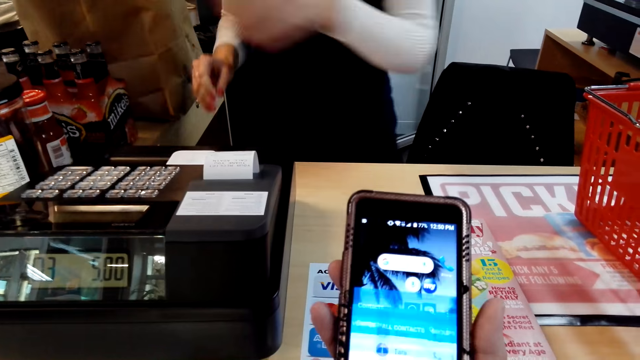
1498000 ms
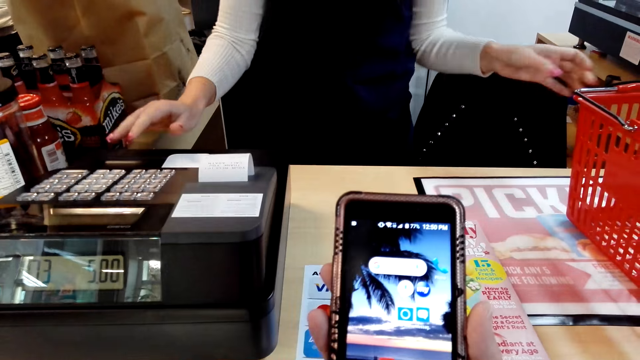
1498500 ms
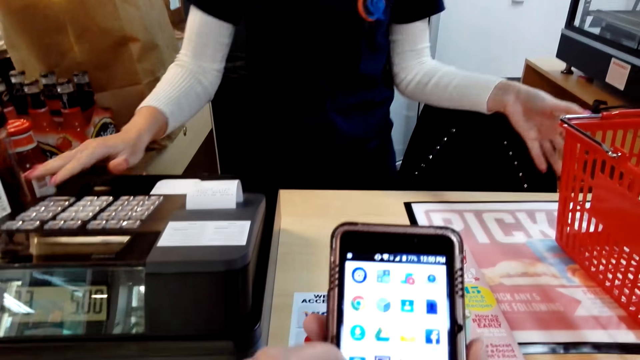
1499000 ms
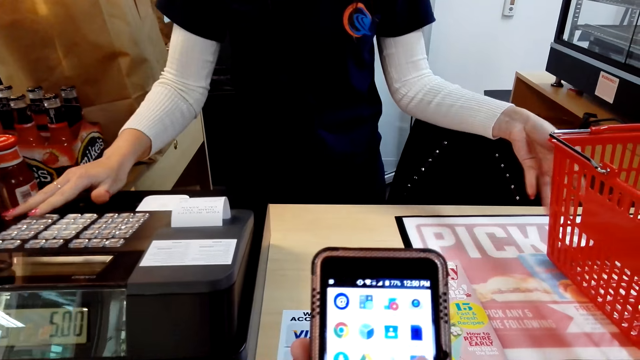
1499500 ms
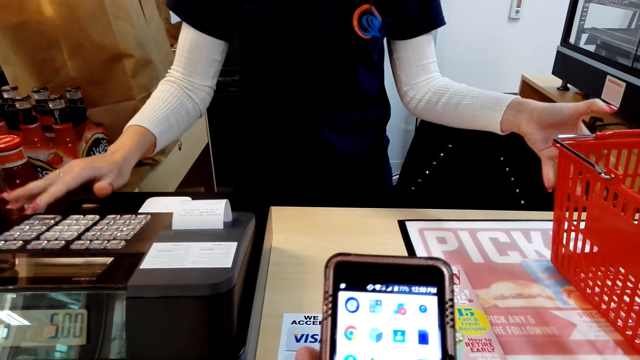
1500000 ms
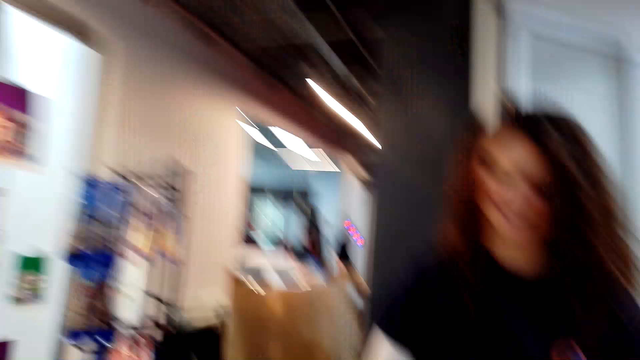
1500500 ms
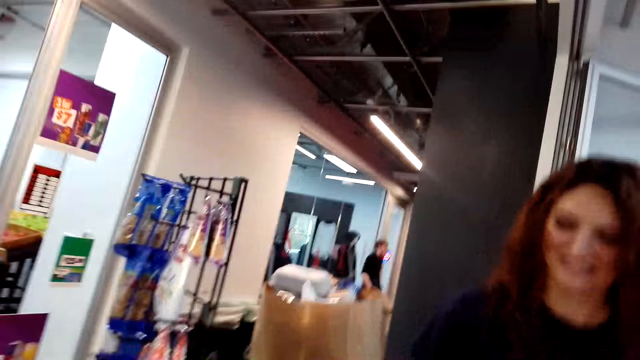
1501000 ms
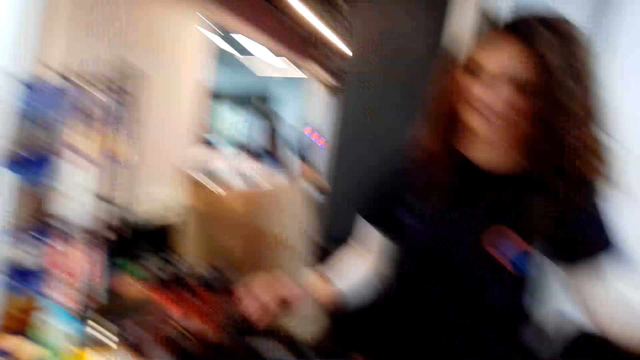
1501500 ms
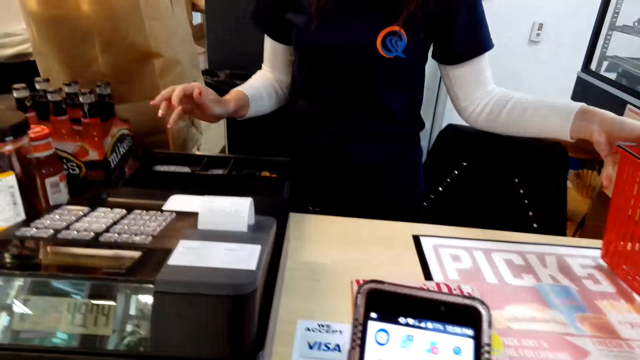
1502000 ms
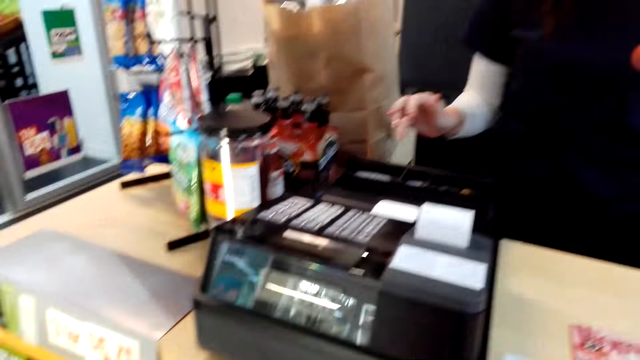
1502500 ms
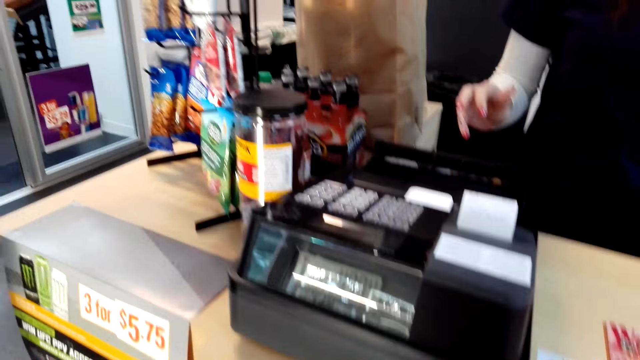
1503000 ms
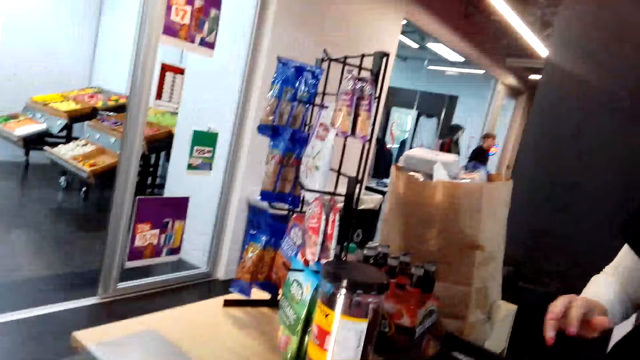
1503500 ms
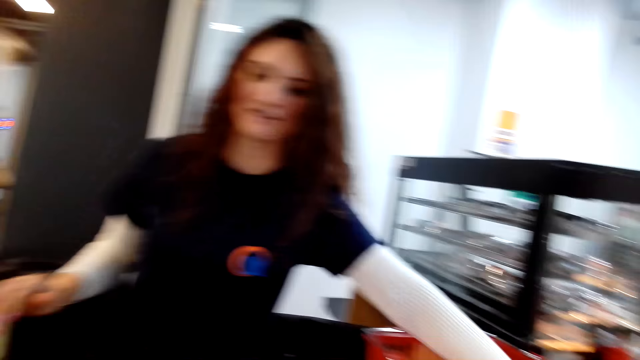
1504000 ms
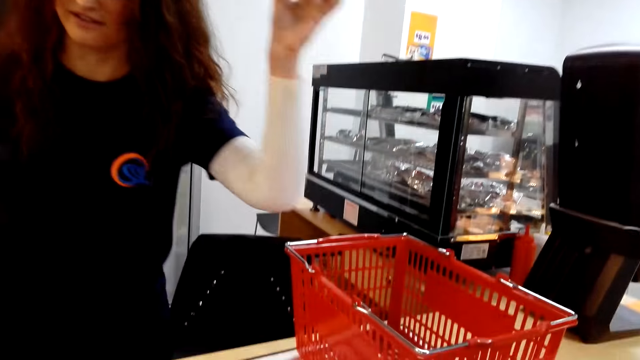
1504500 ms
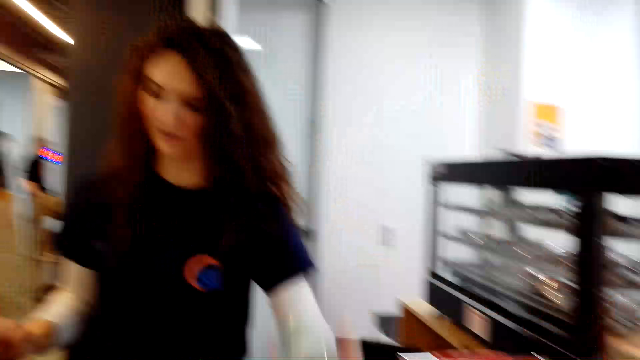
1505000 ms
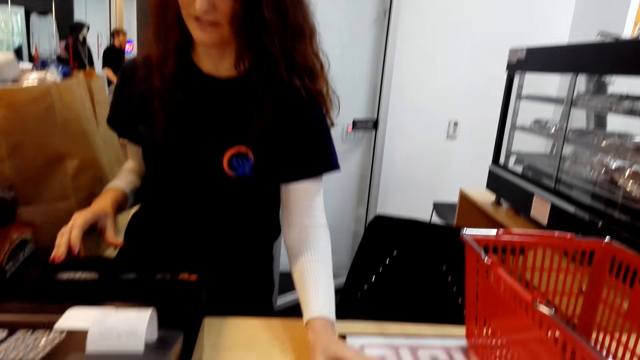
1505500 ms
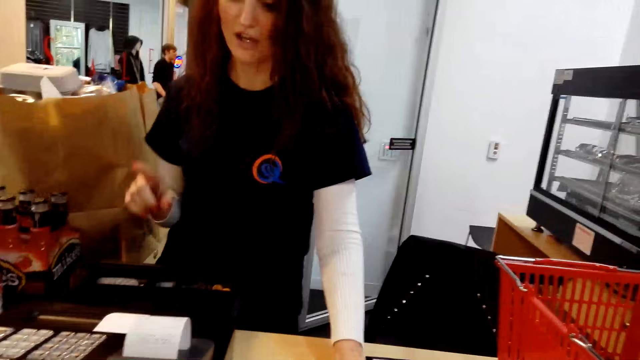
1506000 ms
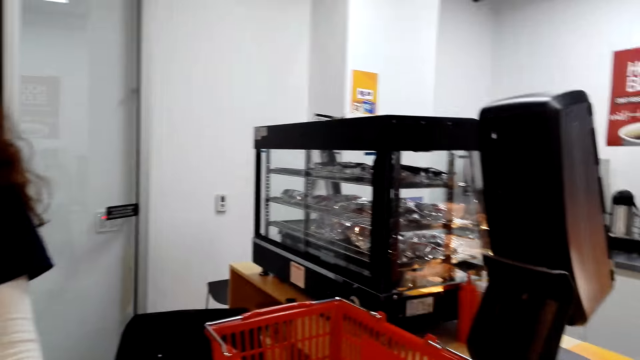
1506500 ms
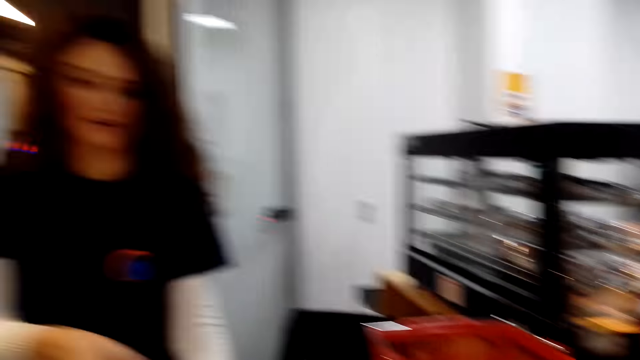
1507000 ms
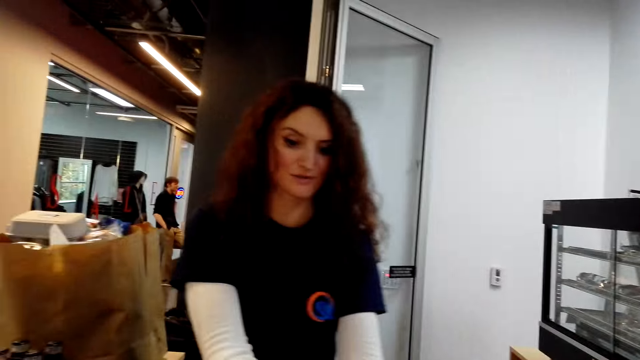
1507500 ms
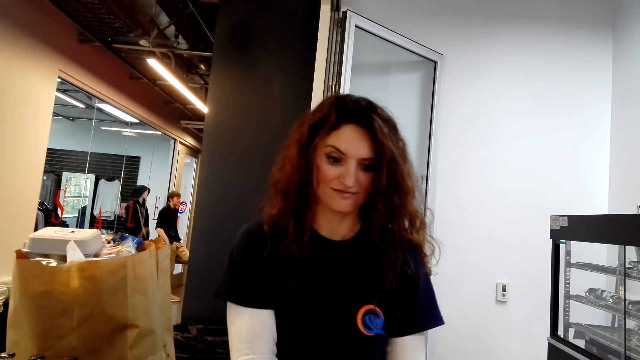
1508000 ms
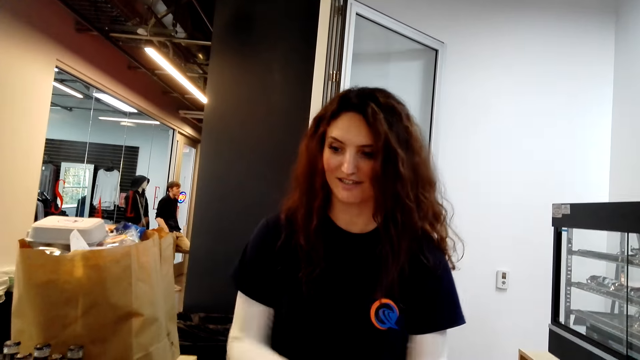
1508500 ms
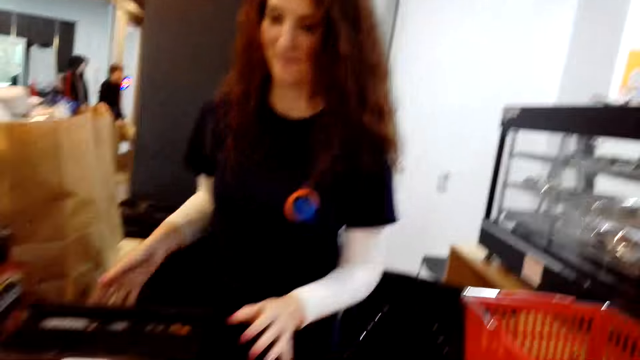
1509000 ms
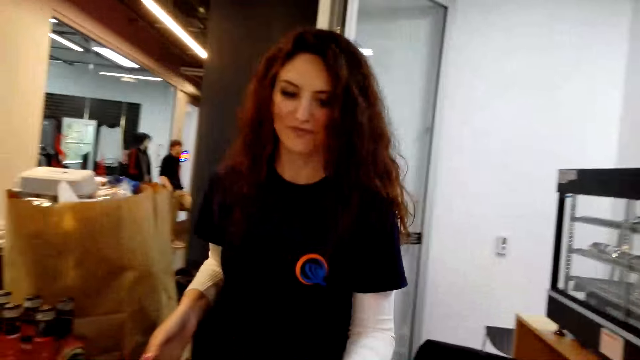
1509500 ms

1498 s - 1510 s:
The camera wearer talks to a woman. They operate her phone. They talk to the woman. They talk to another woman.

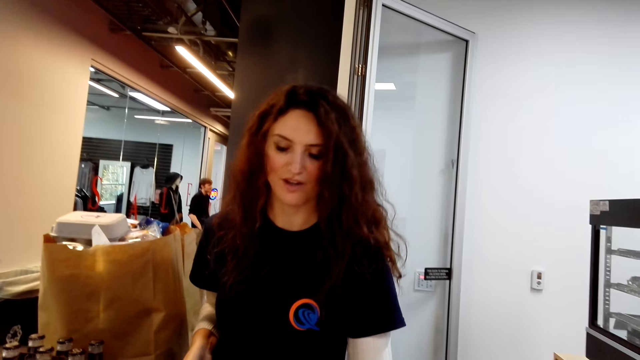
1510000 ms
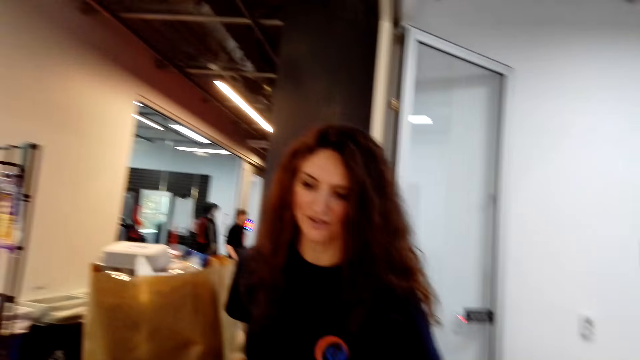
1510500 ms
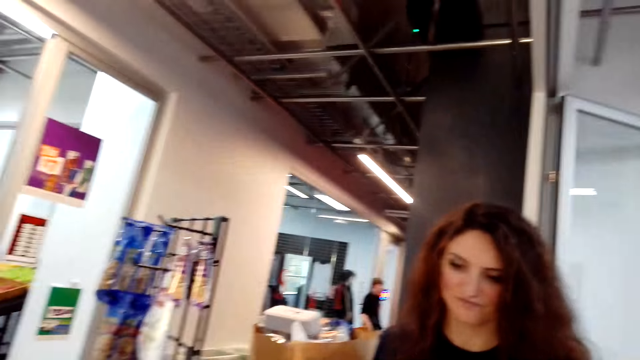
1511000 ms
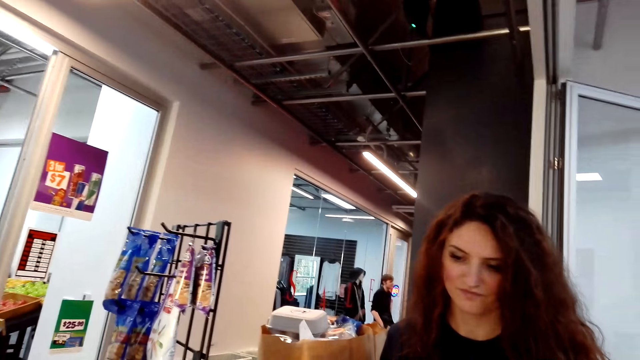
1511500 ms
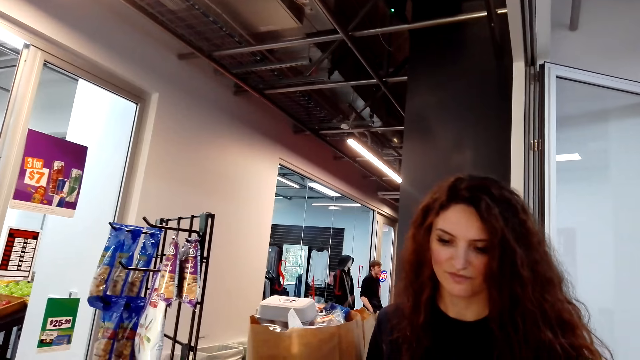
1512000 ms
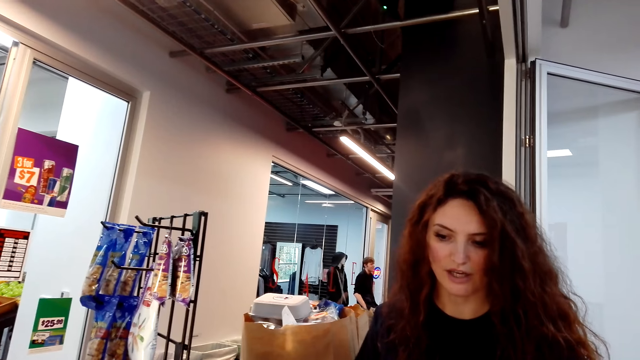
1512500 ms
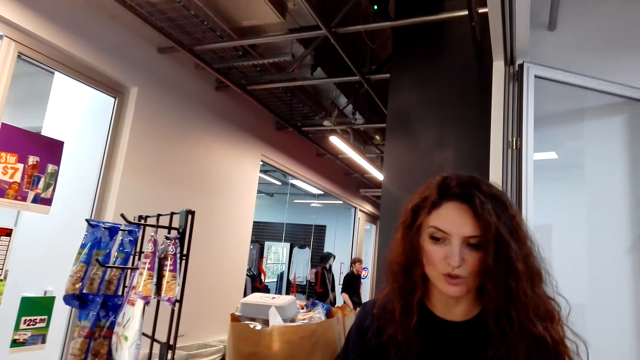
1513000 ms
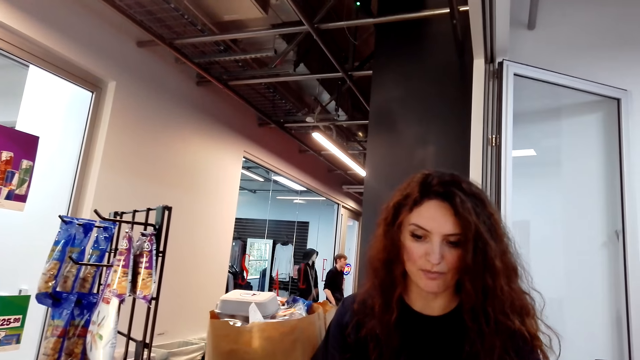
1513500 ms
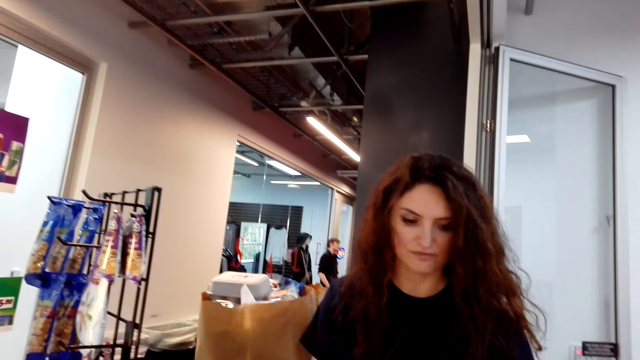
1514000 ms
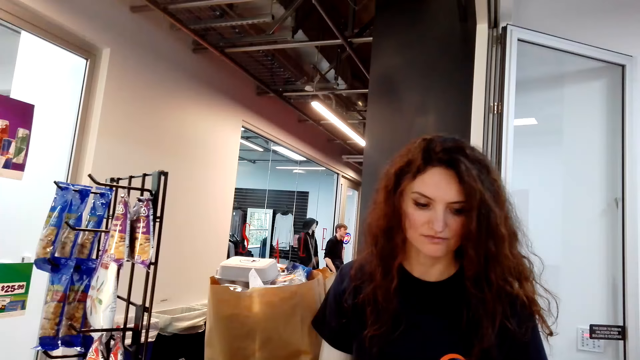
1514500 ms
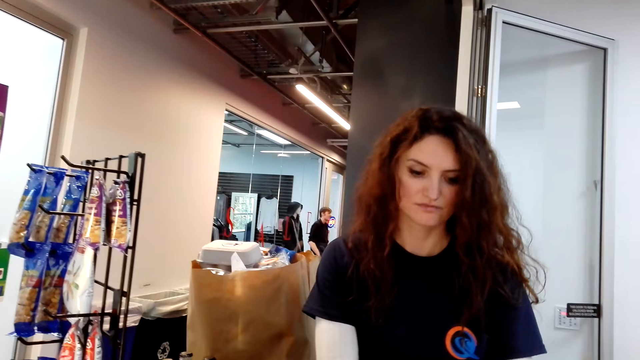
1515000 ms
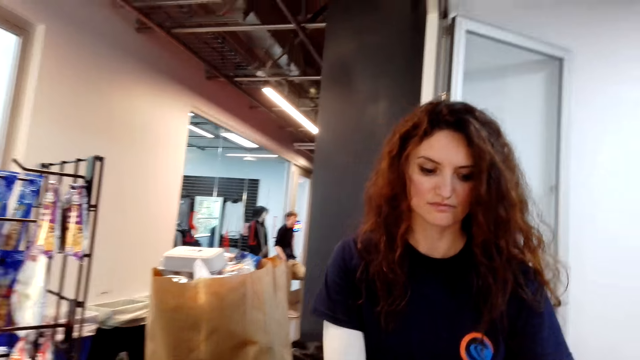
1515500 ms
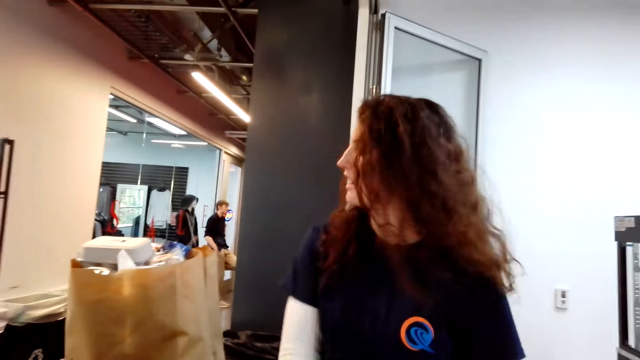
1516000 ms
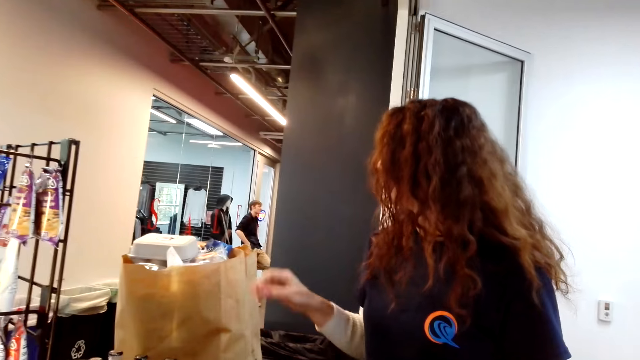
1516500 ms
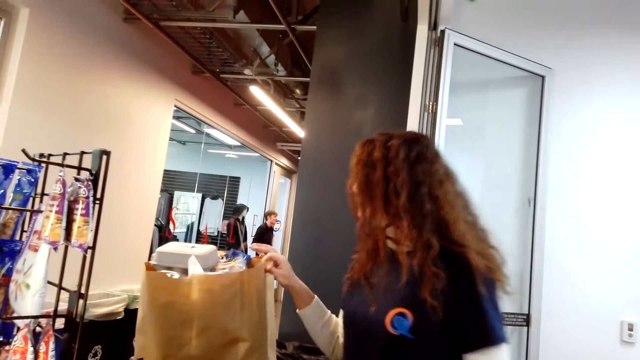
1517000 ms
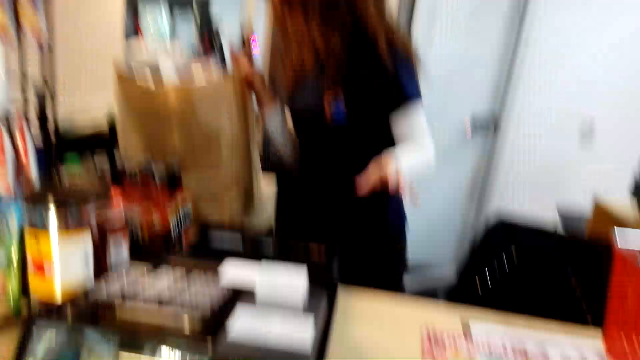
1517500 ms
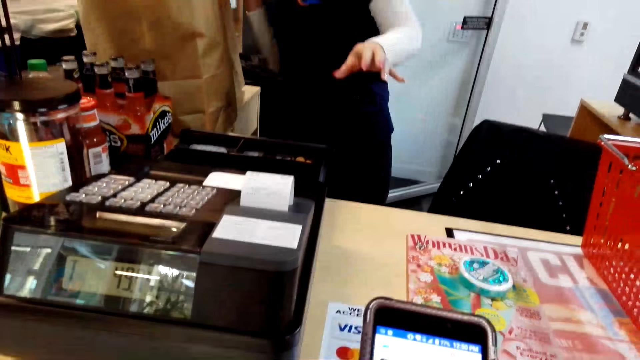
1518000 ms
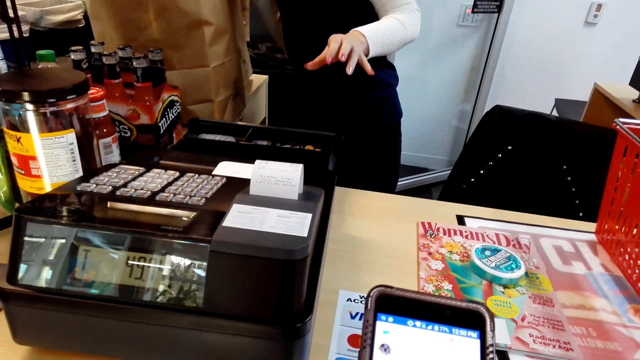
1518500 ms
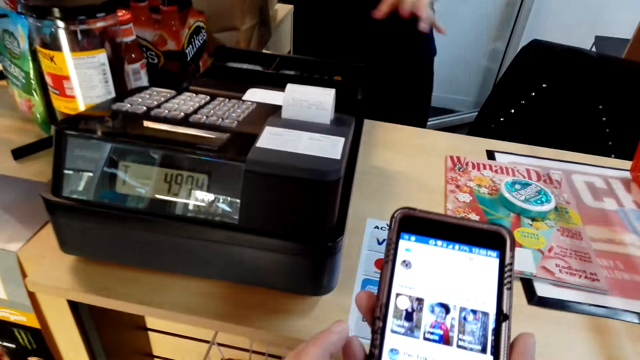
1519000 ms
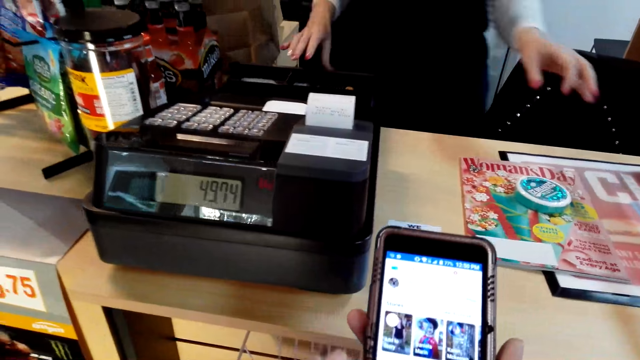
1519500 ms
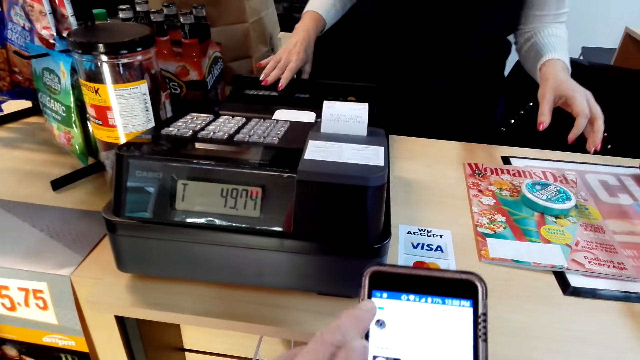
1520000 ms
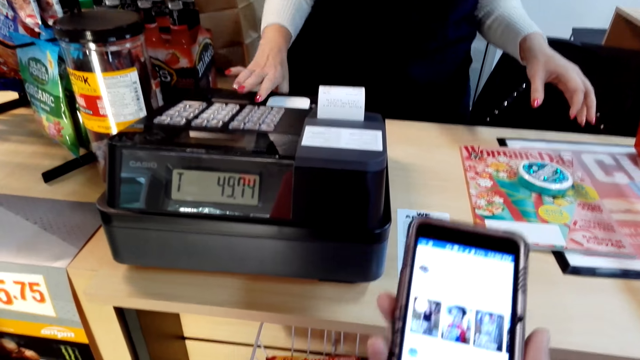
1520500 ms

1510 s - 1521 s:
The camera wearer operates her phone.
